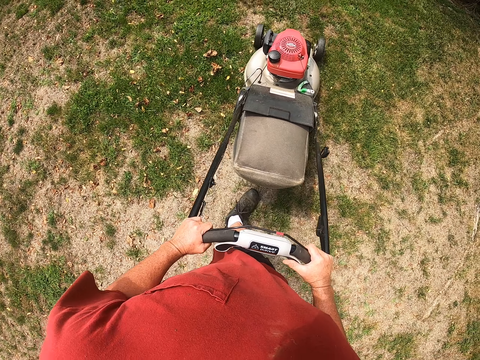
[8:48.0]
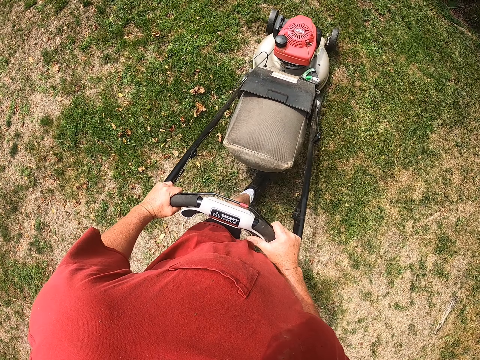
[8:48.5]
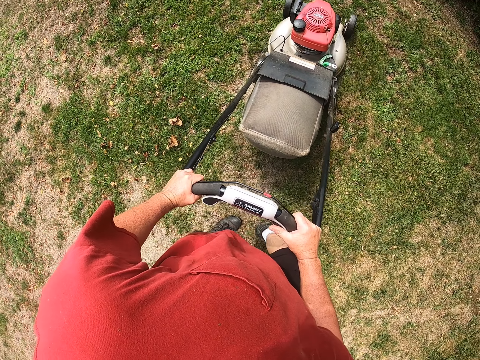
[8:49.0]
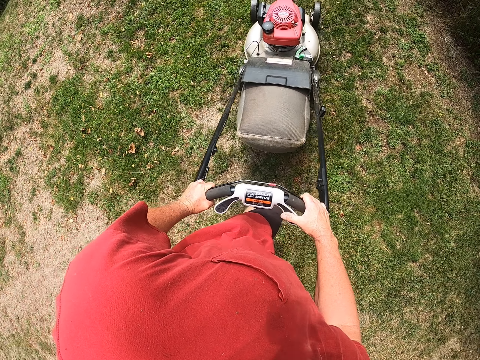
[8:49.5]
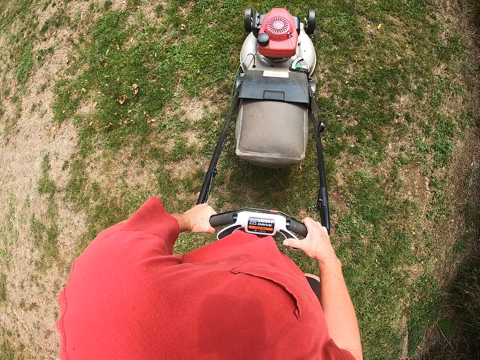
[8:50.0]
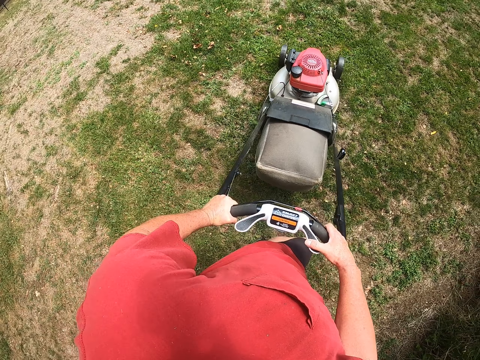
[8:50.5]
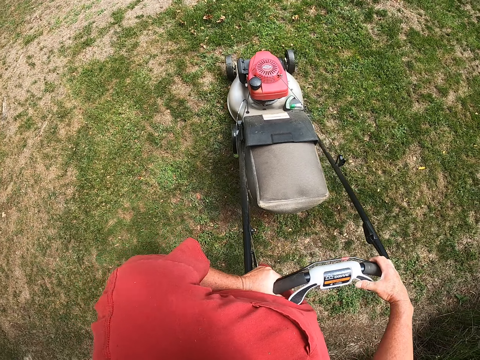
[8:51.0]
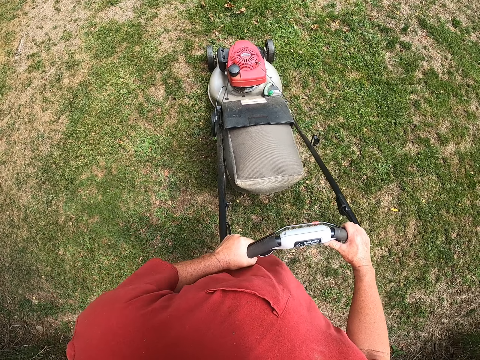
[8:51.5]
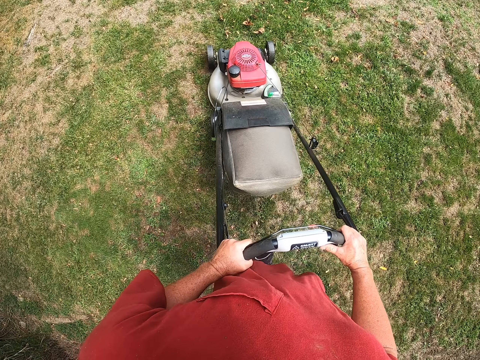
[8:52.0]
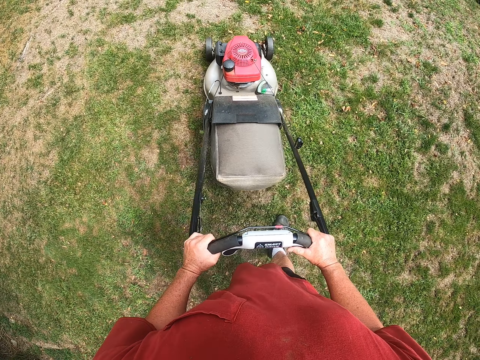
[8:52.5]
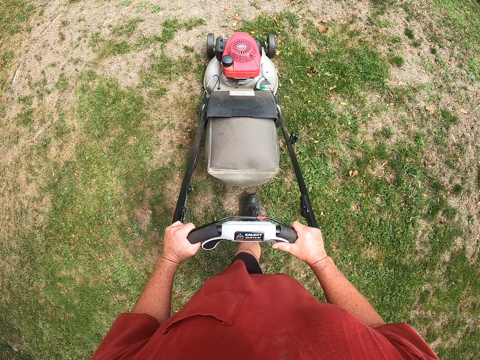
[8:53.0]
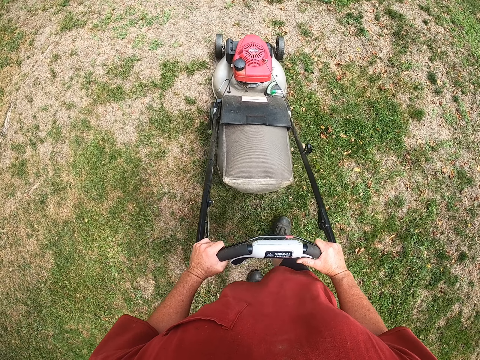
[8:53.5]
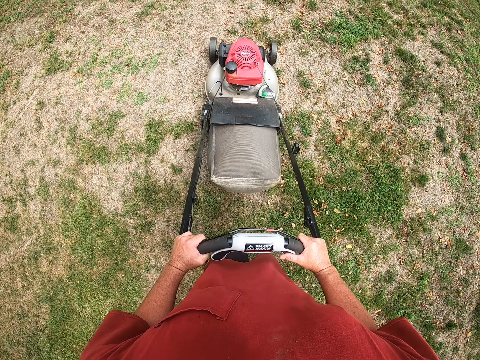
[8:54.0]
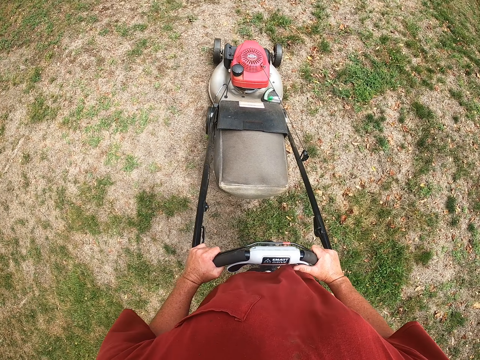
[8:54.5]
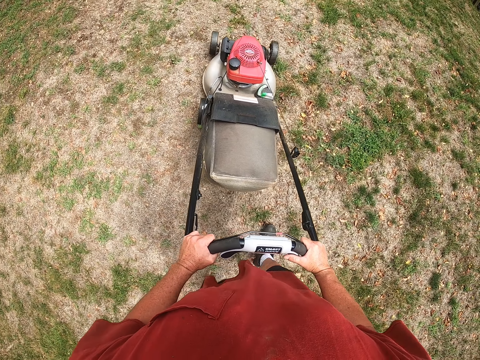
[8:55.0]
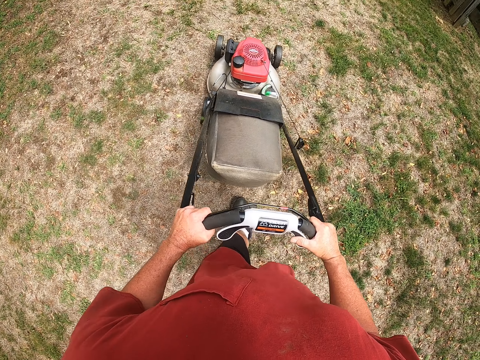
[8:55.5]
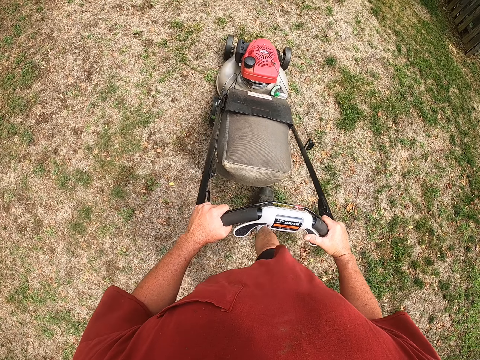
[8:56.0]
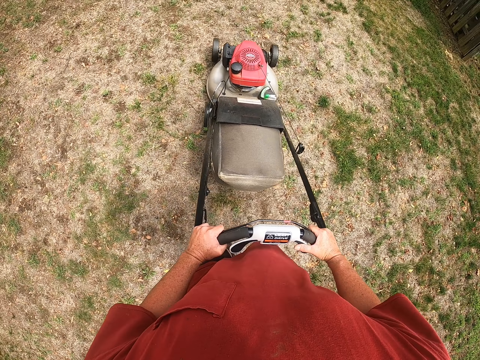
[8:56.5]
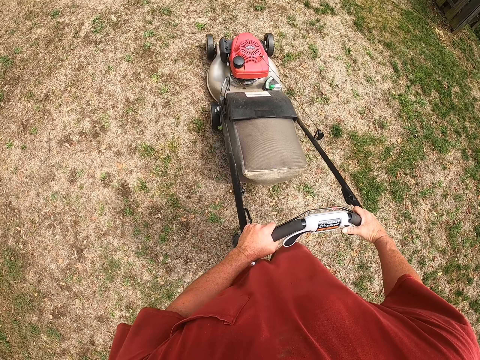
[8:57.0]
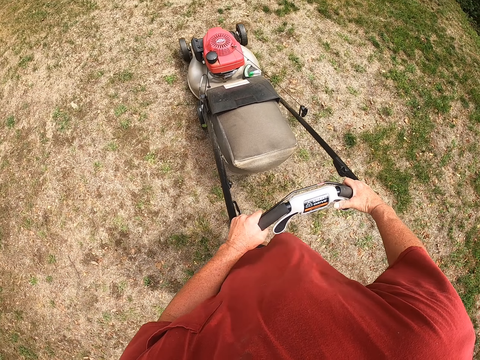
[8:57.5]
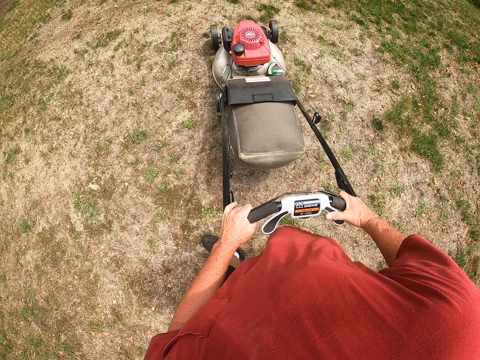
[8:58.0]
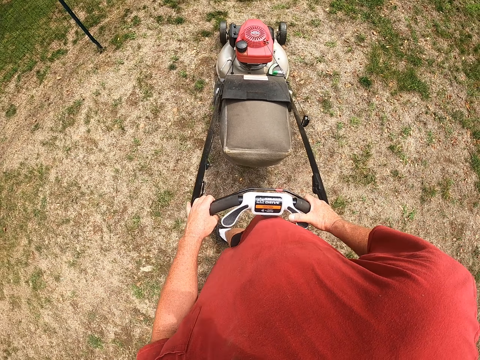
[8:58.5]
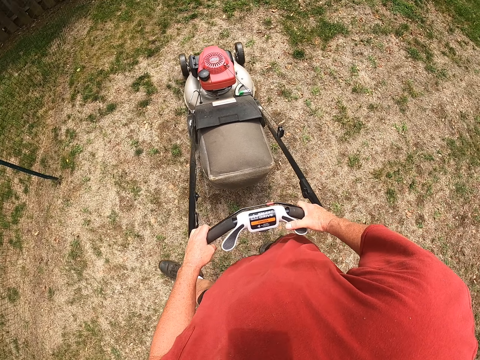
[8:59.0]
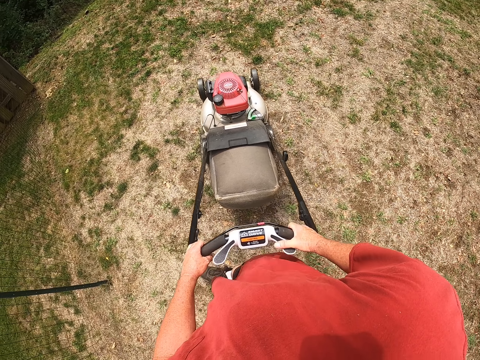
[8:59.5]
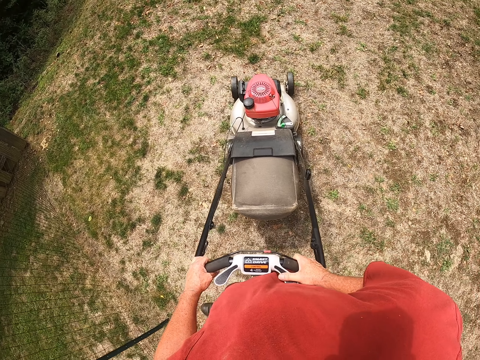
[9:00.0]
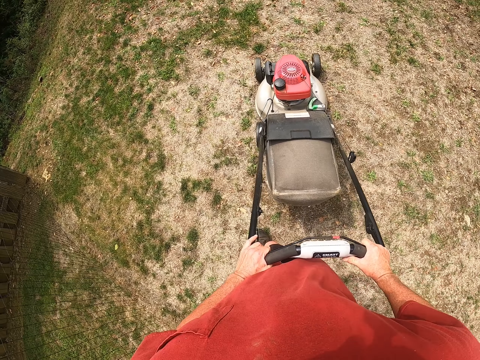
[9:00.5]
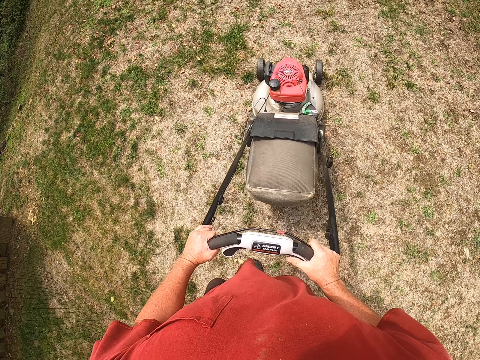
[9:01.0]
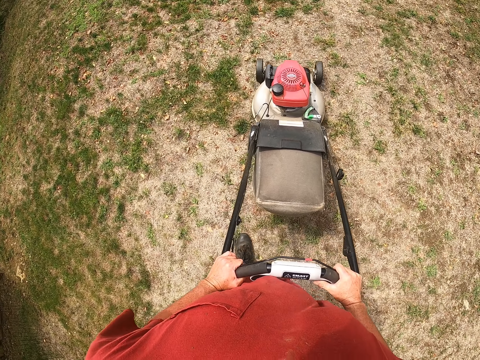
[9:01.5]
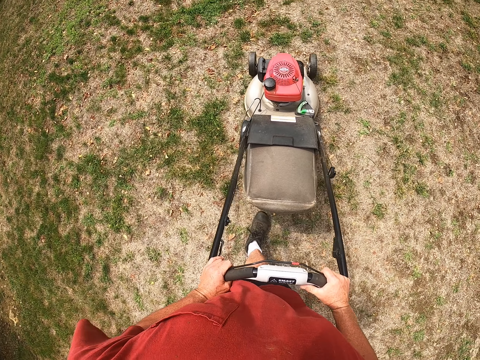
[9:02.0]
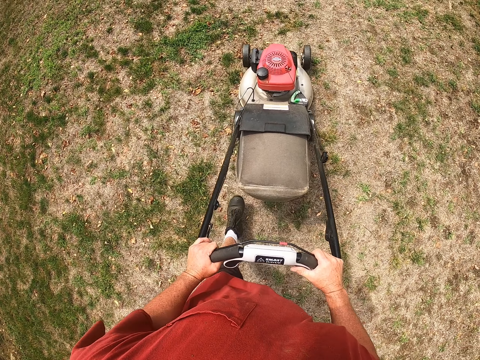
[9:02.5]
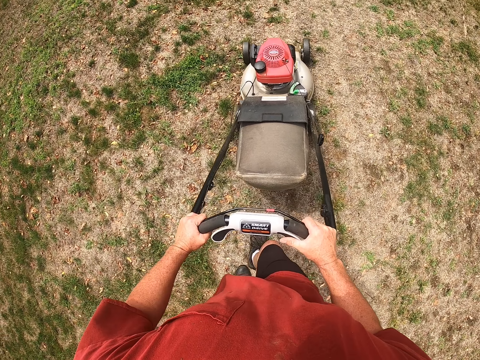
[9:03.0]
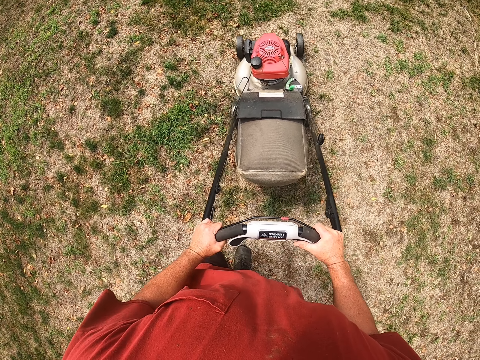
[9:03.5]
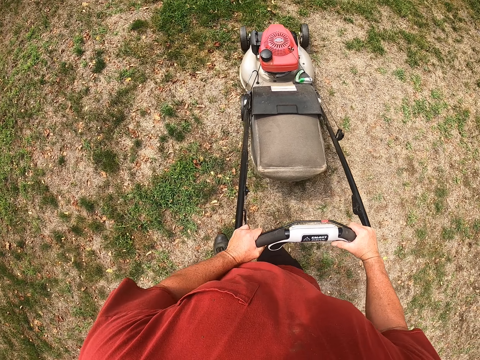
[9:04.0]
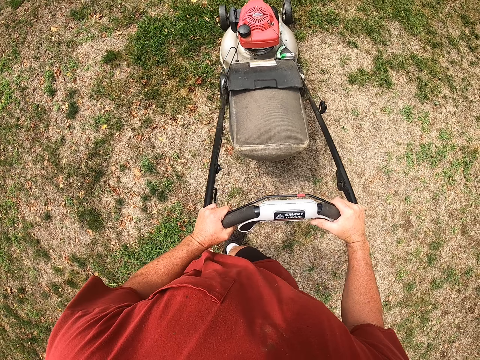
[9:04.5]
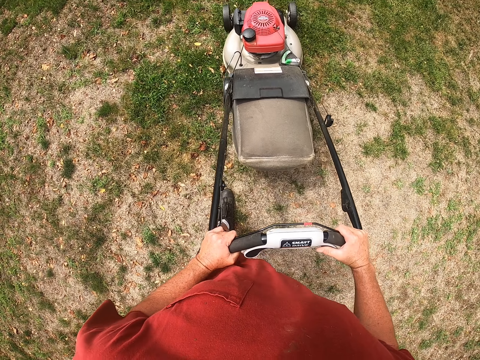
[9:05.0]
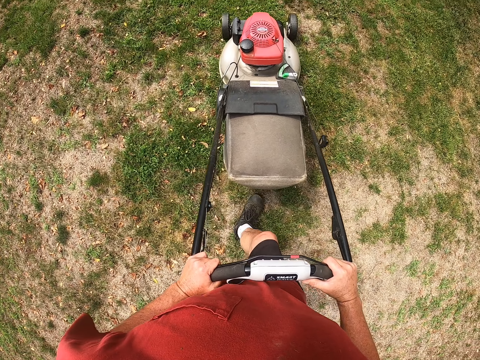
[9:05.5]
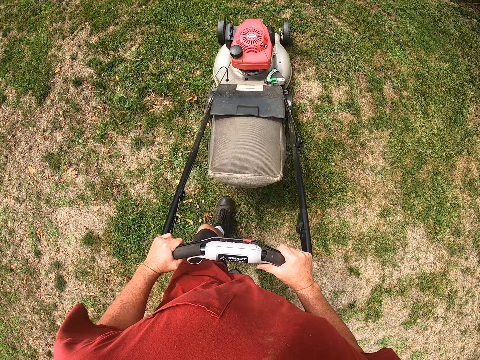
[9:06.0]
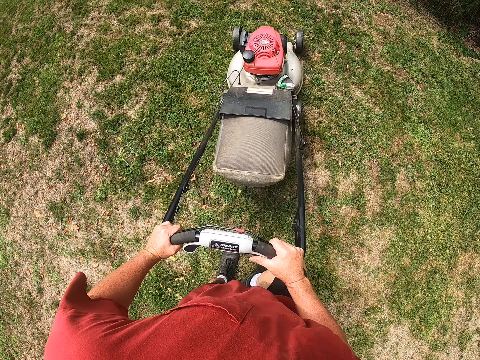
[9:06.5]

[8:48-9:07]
The camera wearer turns the lawnmower around. They cut the grass with the lawnmower. They turn the lawnmower around. They cut the grass with the lawnmower.

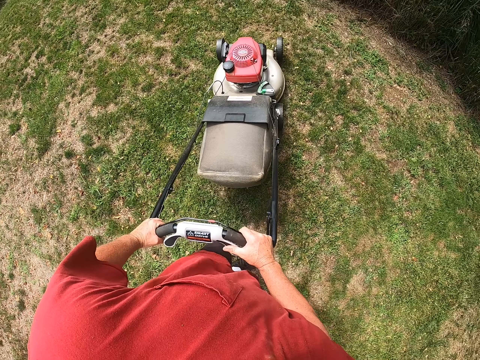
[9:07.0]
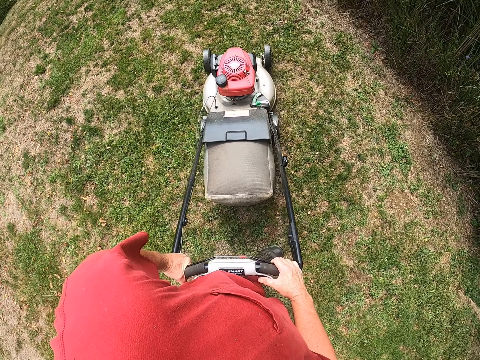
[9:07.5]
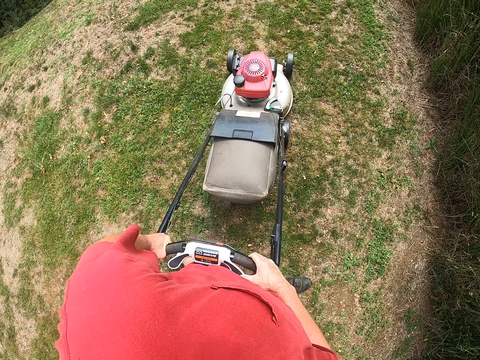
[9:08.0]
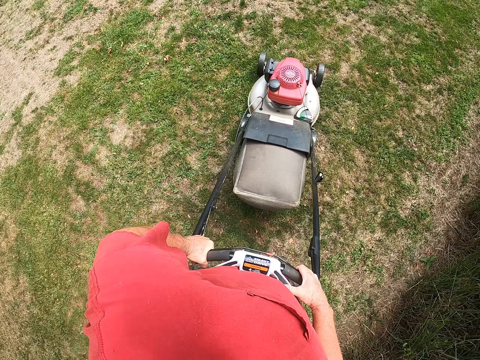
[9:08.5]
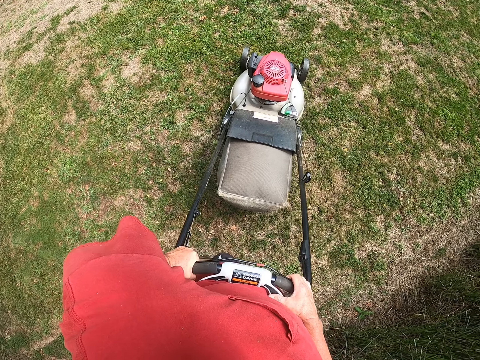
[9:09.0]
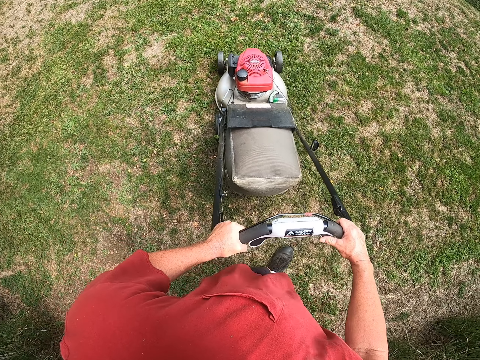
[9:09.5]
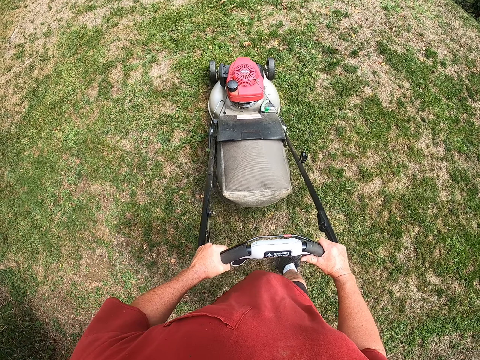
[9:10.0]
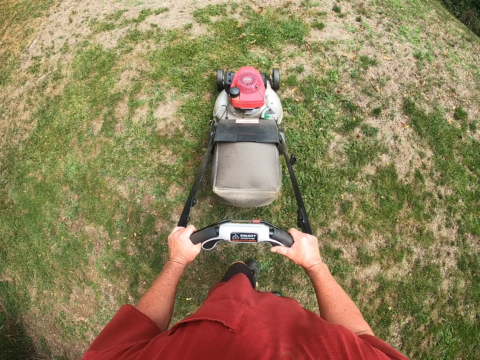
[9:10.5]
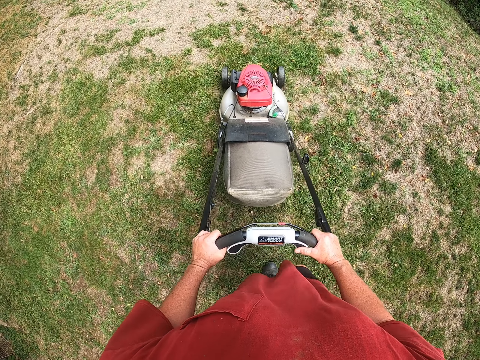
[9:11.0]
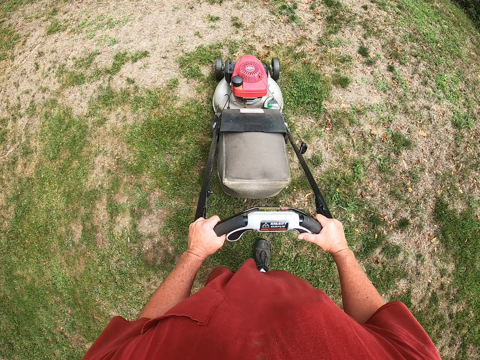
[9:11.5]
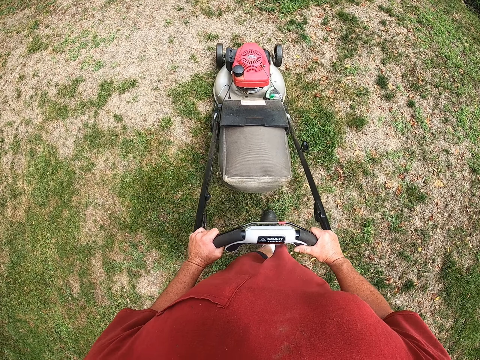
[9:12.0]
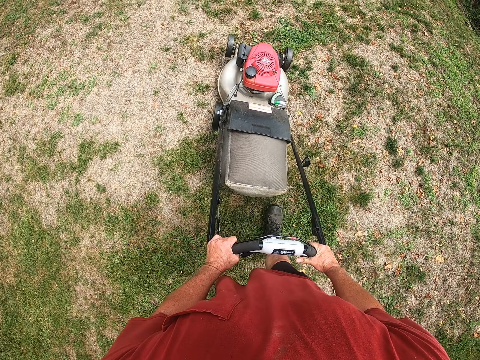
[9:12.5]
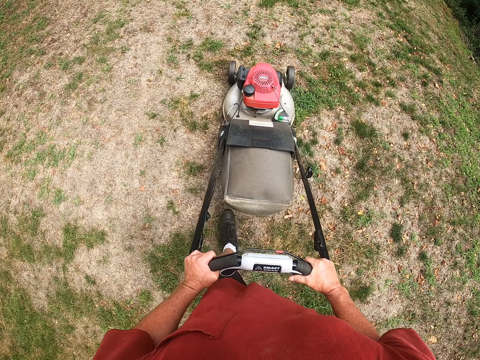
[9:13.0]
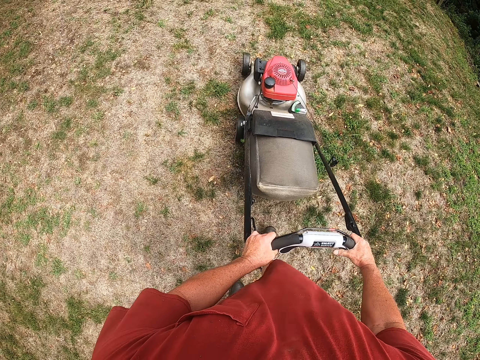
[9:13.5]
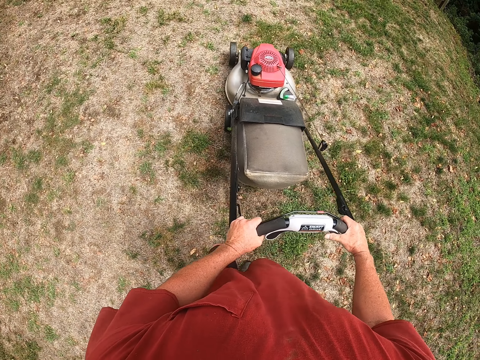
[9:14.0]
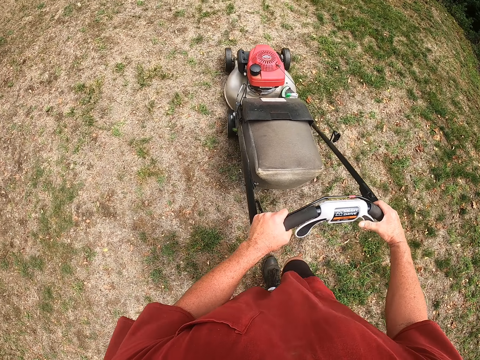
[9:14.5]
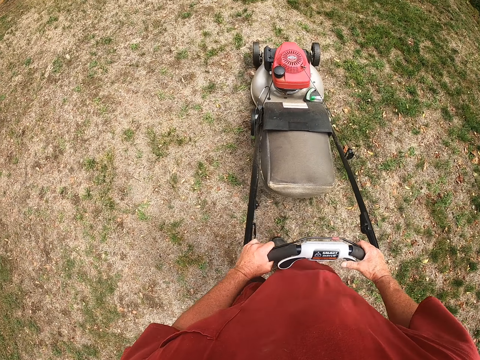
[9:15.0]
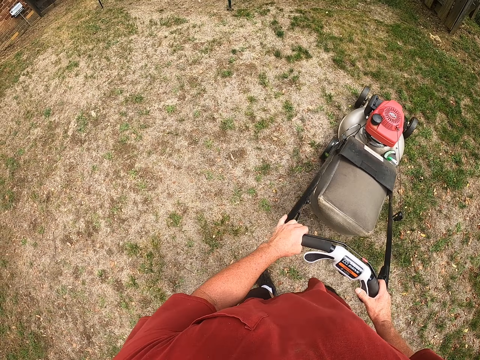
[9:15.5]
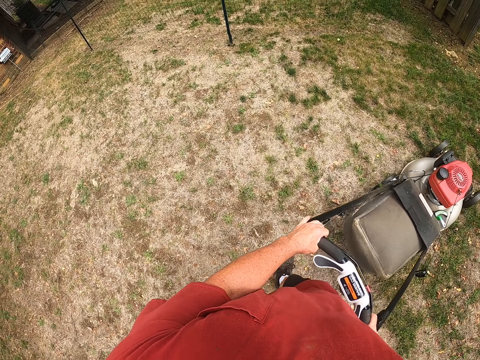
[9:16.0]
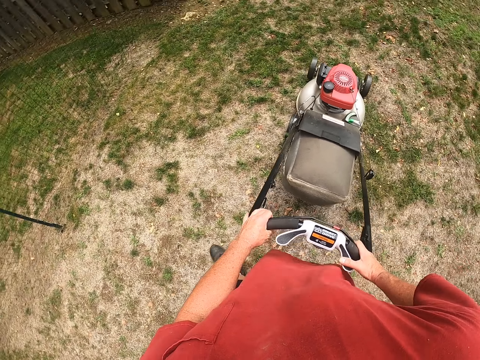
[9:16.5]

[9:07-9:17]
The camera wearer turns the lawnmower around. They cut the grass with the lawnmower.
